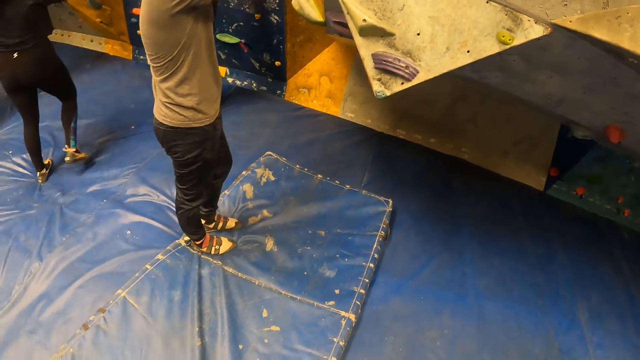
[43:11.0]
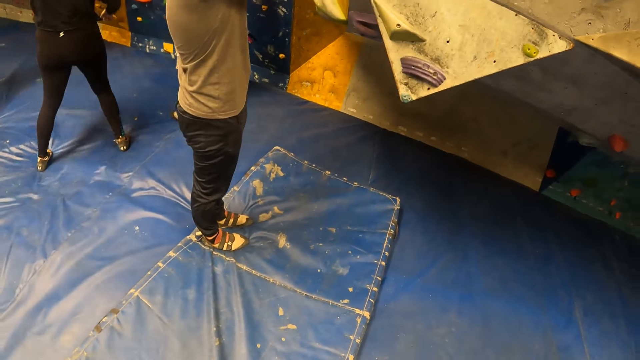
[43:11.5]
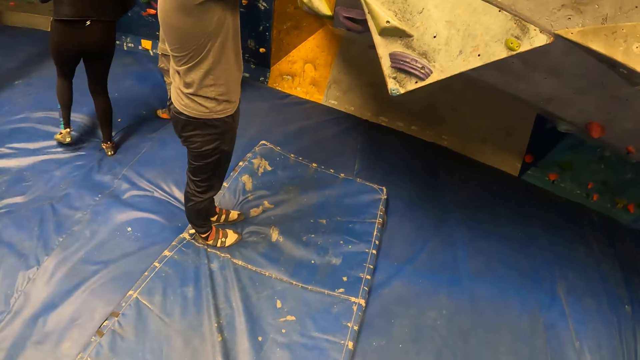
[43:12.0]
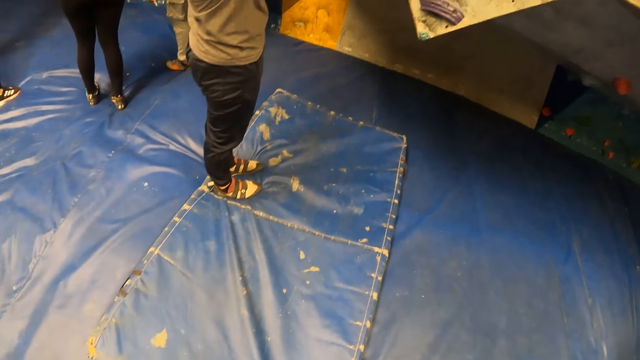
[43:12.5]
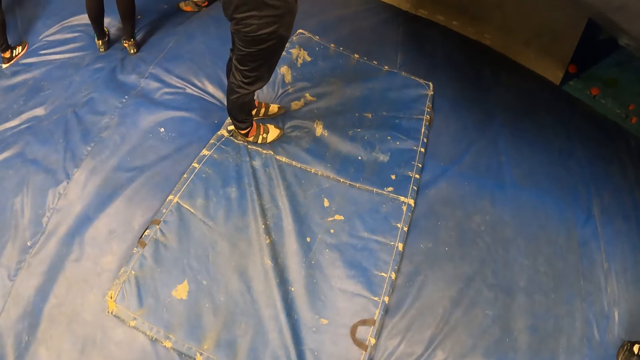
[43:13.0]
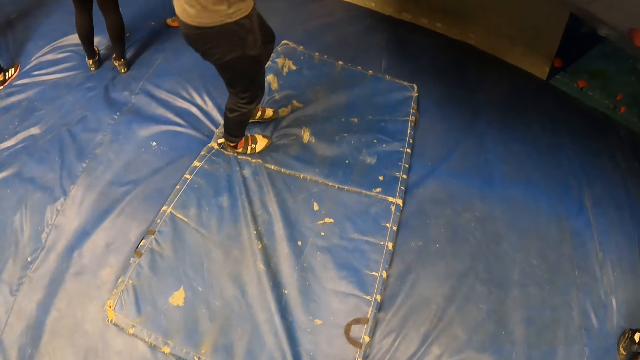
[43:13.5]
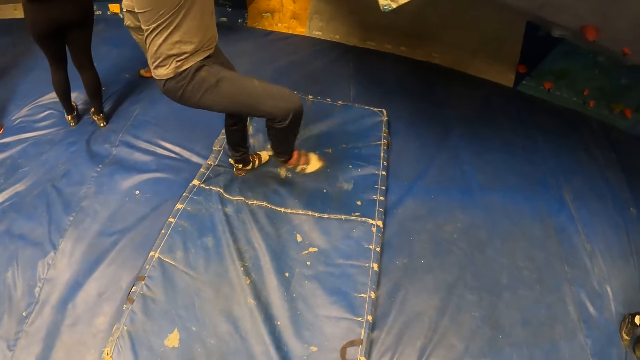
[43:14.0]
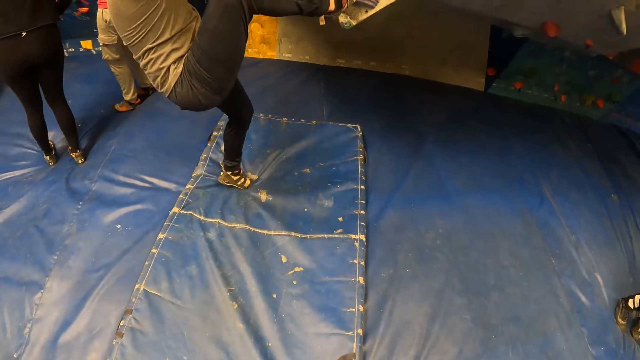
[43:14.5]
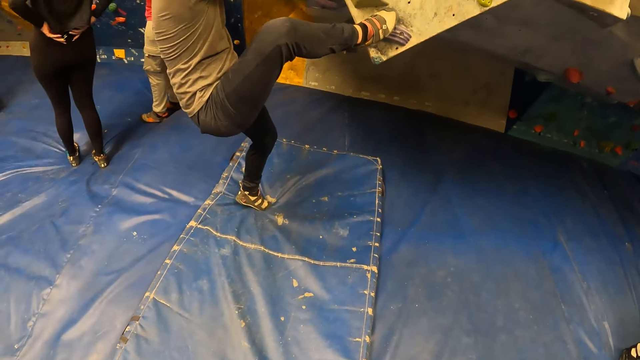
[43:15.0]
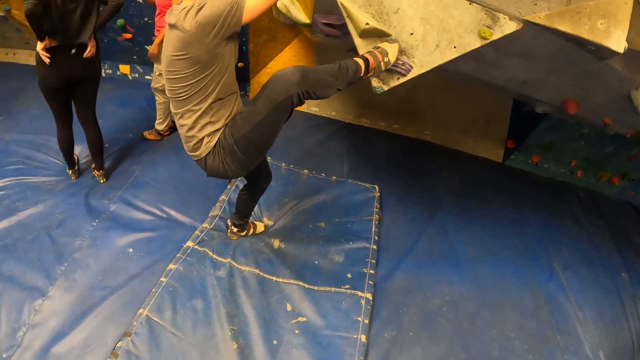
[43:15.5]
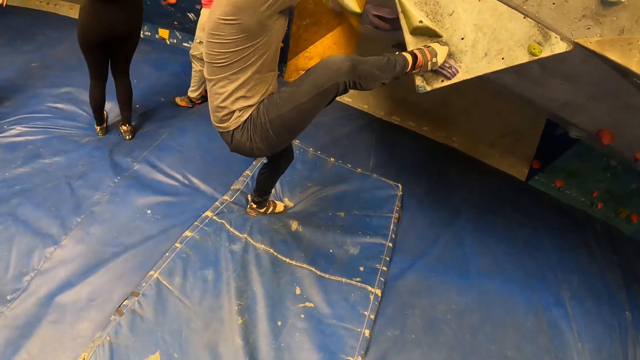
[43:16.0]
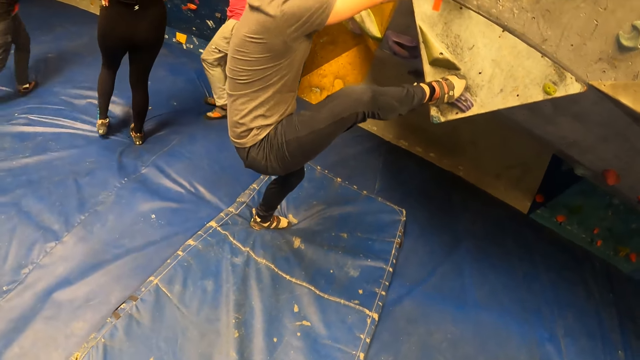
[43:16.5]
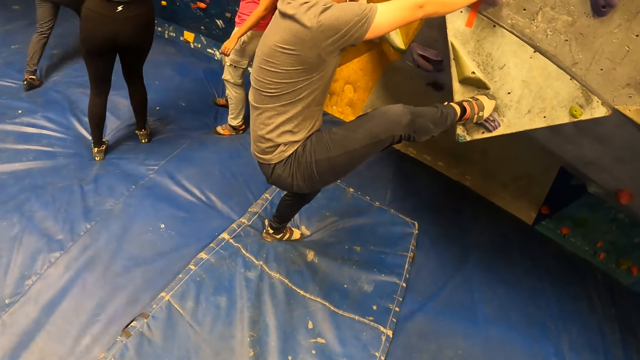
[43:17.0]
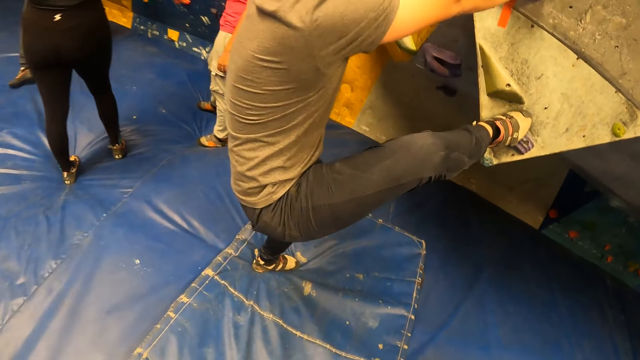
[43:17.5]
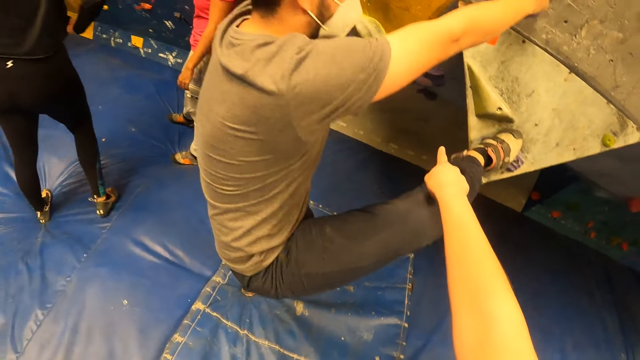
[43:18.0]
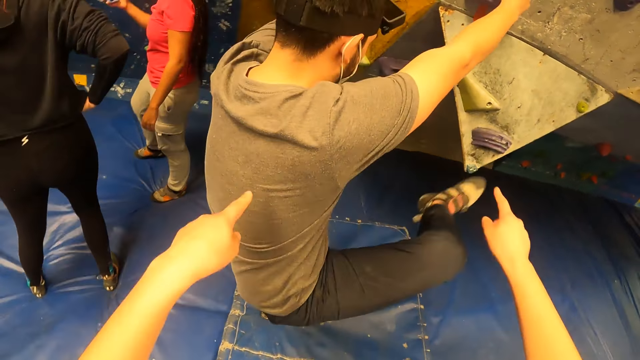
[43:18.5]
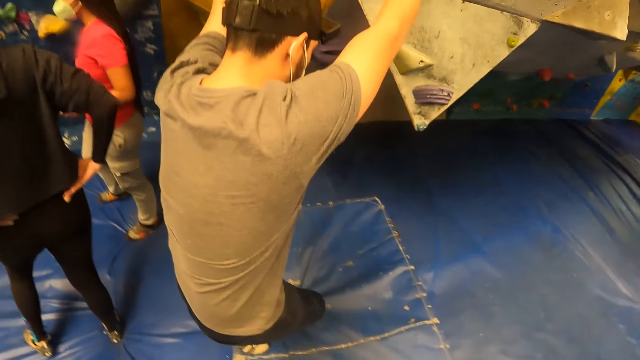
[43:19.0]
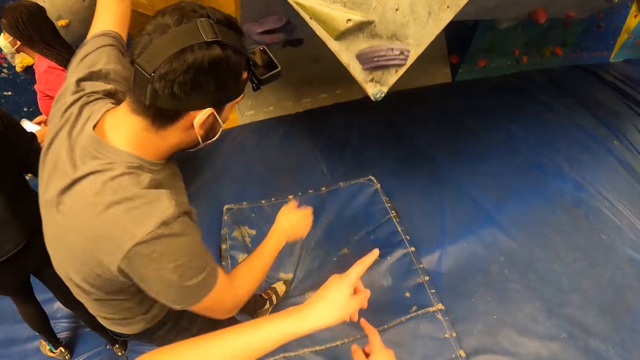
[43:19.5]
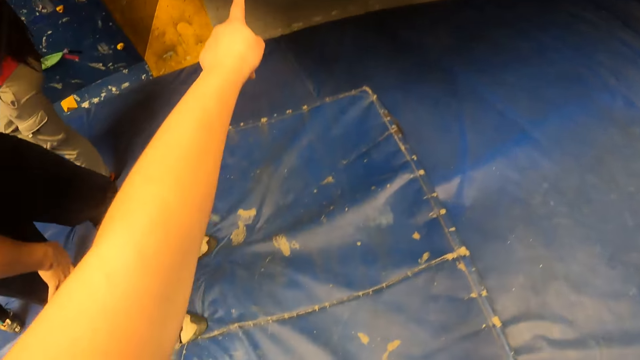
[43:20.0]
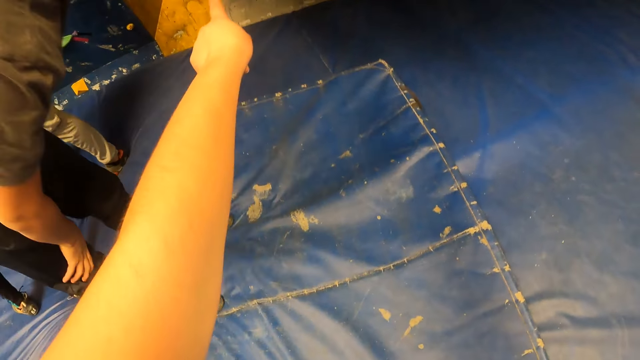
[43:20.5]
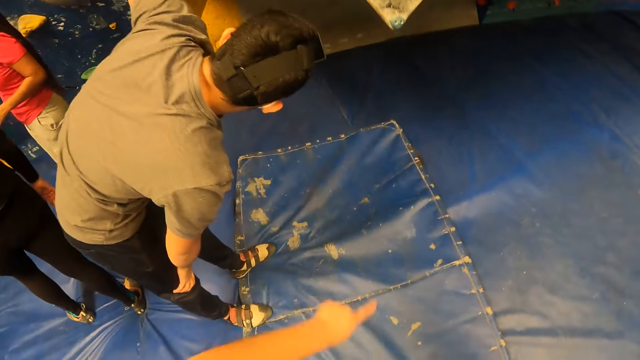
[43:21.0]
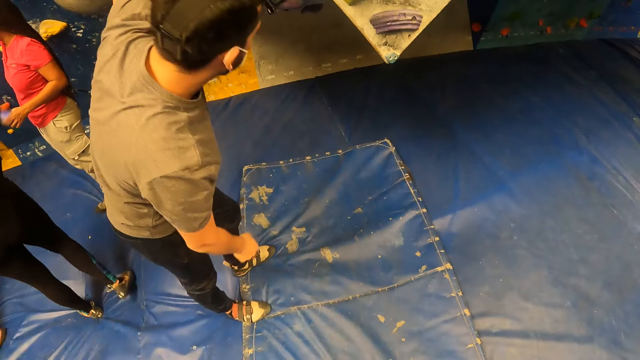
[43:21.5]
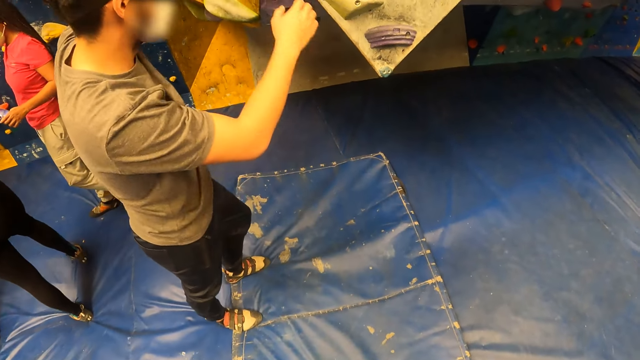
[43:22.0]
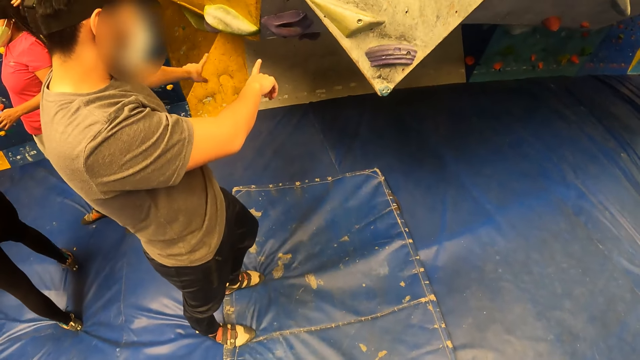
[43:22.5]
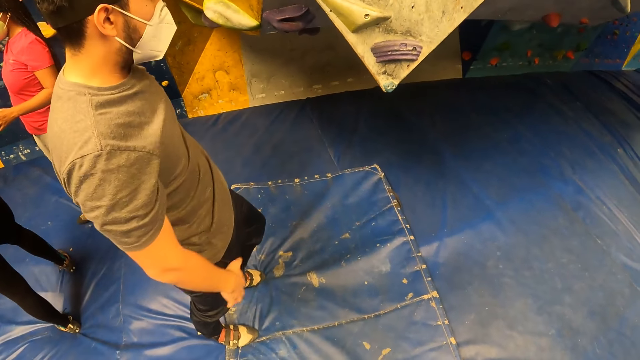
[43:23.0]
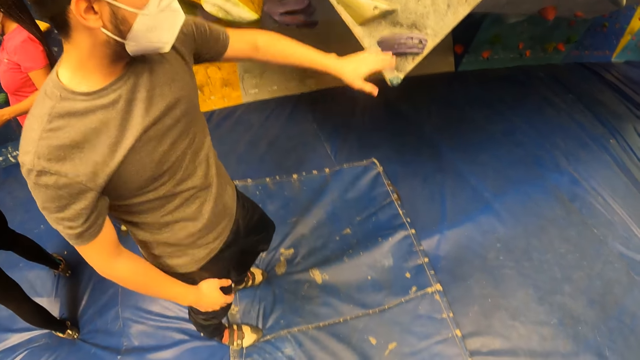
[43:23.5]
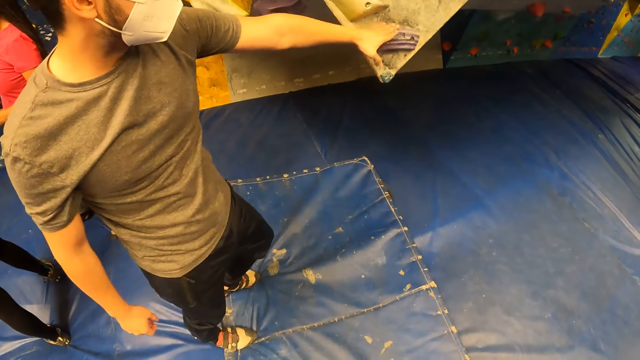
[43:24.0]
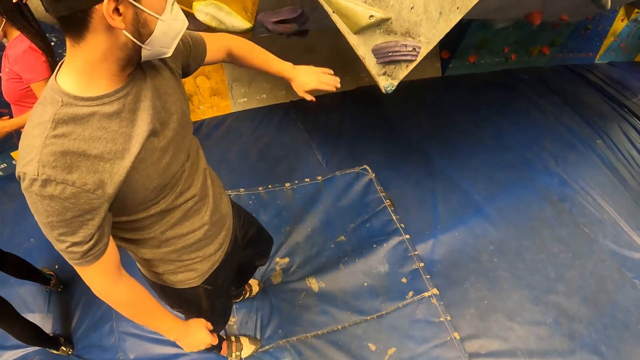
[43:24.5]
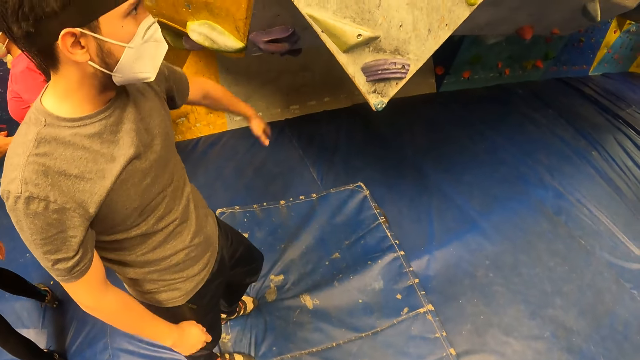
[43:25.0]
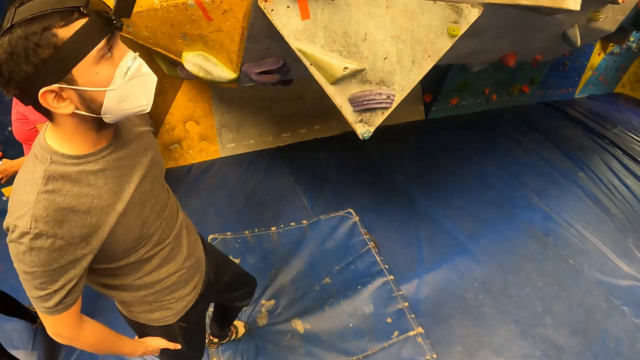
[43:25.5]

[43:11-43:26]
A man puts both hands and one leg on the wall. The camera wearer points with both her hands at something. She looks at something. She dialogues with the man. The man touches the climbing stones with his hand.

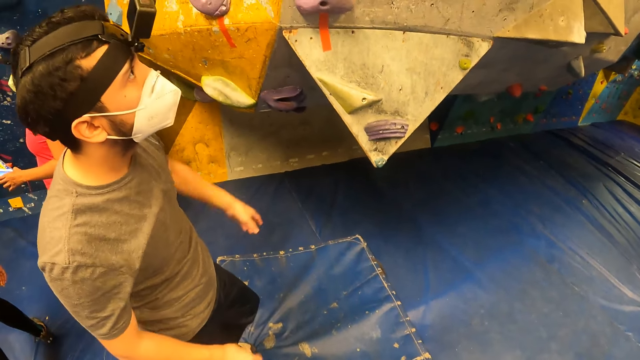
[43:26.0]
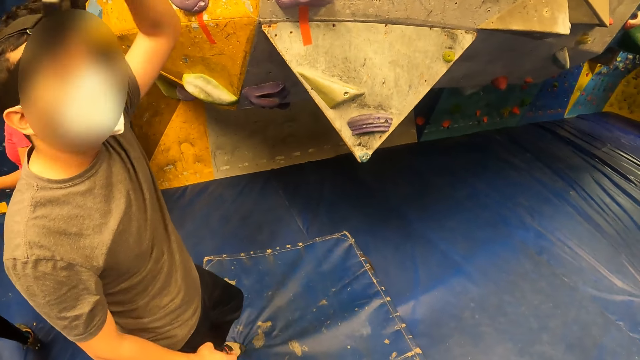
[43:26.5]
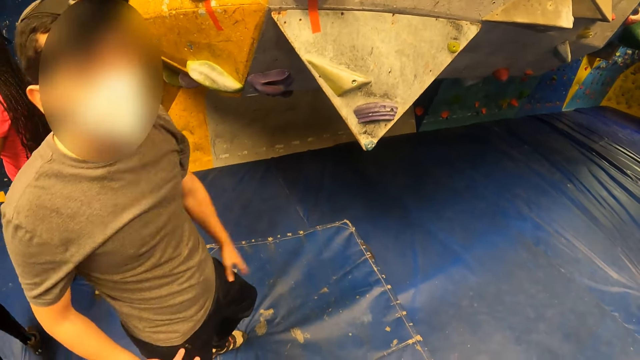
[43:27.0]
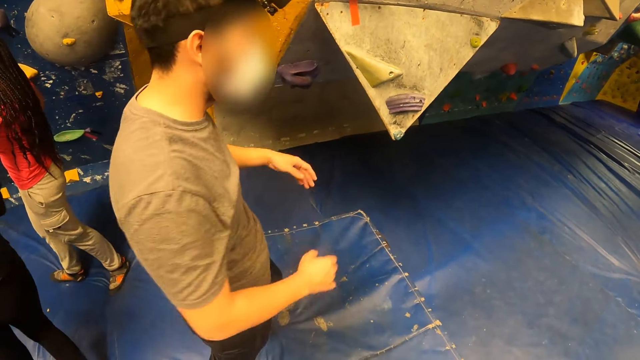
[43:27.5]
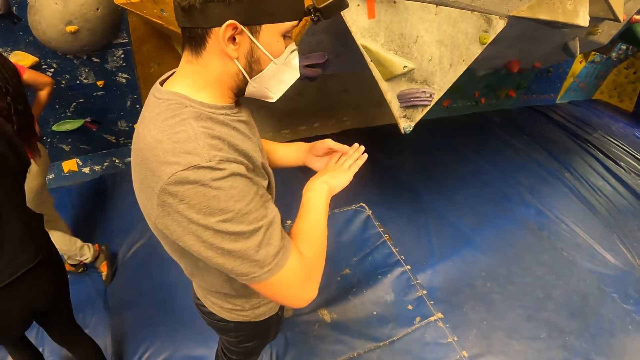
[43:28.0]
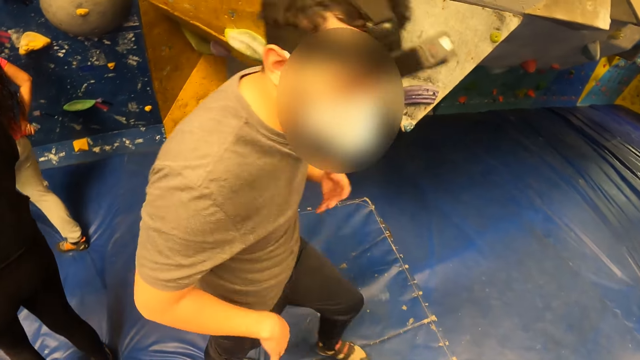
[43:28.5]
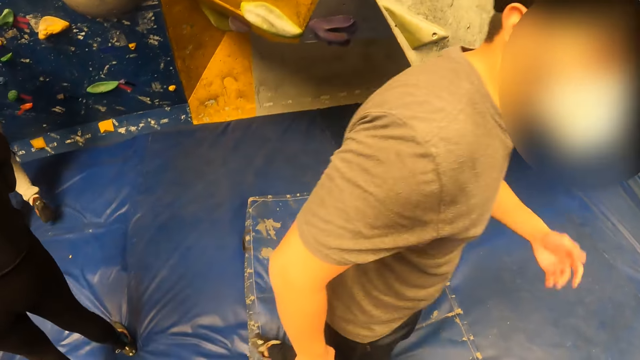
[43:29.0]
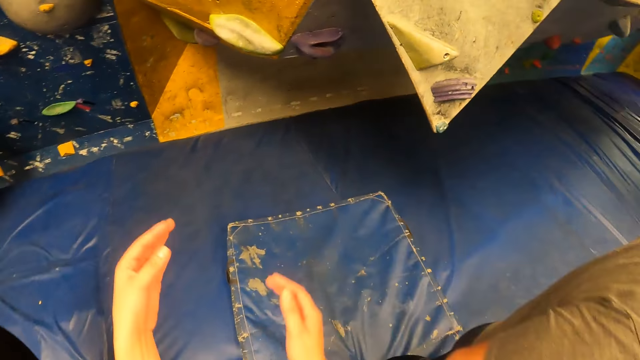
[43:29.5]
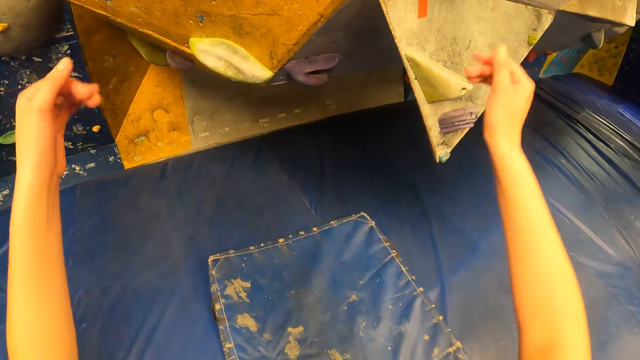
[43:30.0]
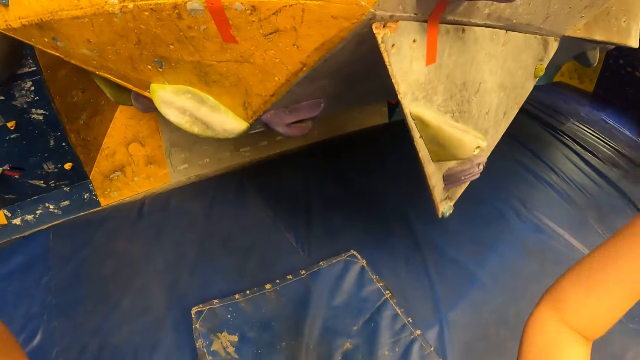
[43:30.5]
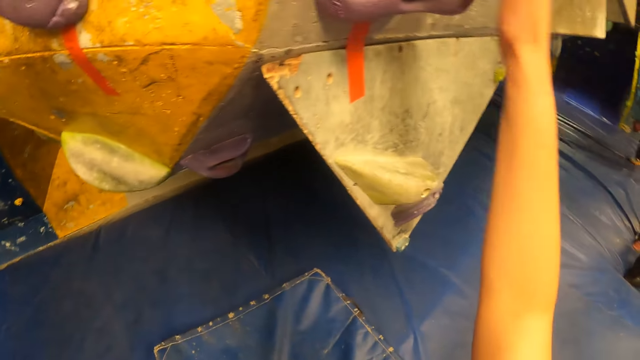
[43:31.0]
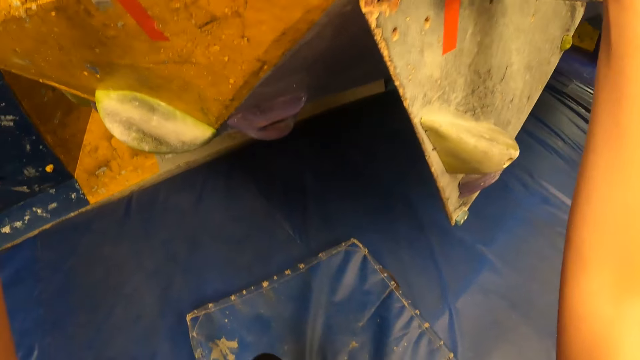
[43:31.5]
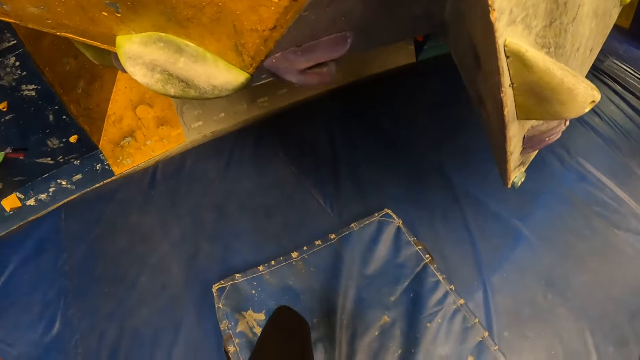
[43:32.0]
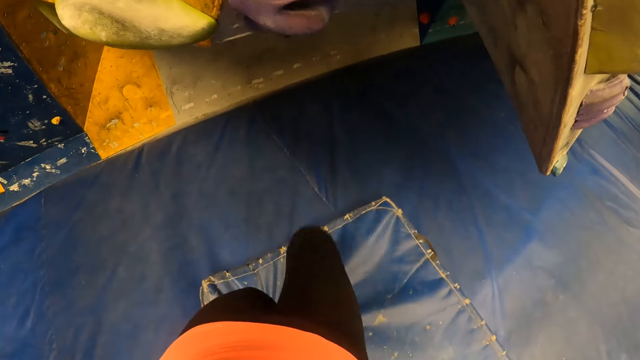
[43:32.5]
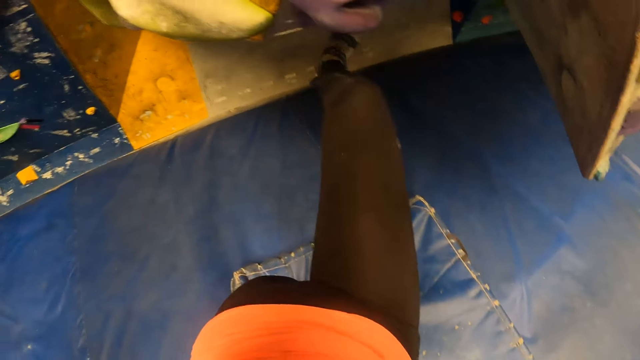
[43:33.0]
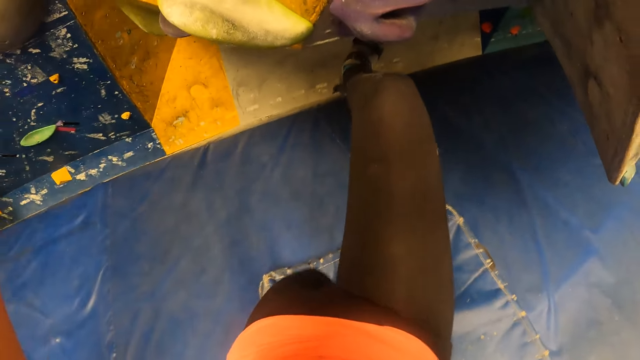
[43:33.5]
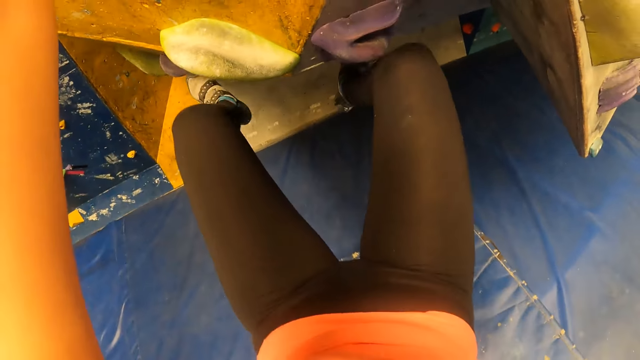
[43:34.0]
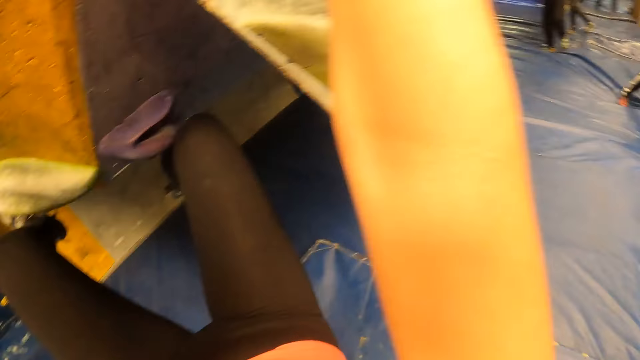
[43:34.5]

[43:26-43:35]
The camera wearer and a person walk on the mattress. The camera wearer climbs the wall with both hands and both legs.
